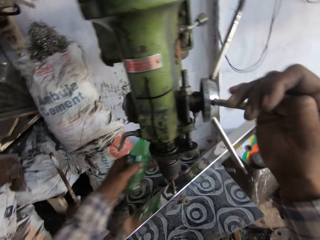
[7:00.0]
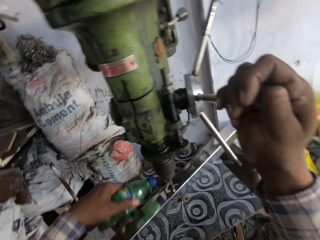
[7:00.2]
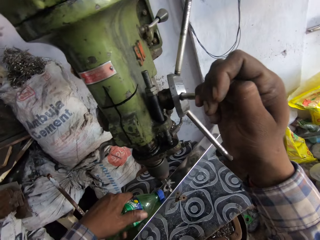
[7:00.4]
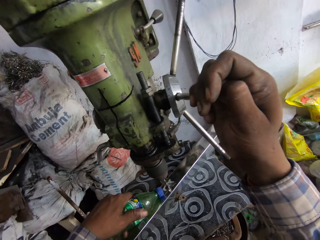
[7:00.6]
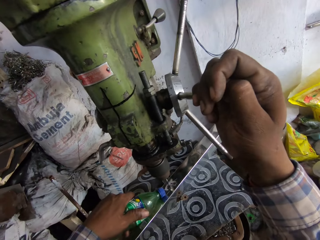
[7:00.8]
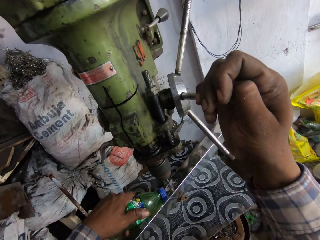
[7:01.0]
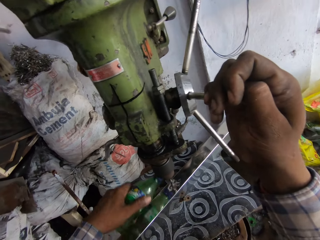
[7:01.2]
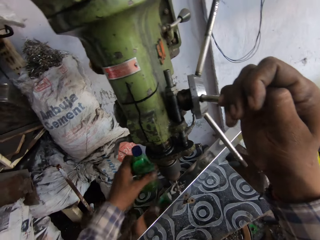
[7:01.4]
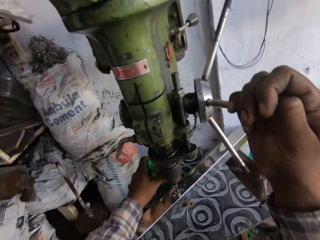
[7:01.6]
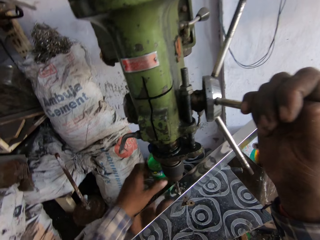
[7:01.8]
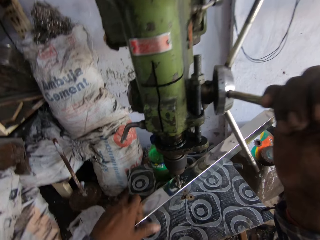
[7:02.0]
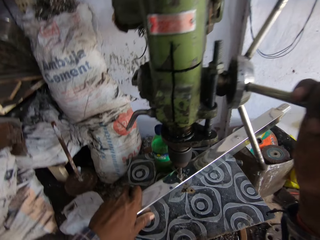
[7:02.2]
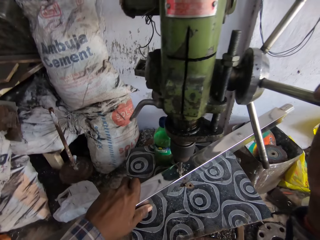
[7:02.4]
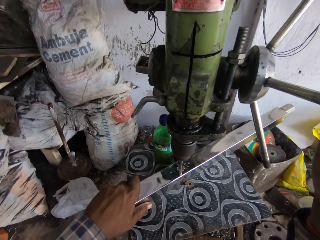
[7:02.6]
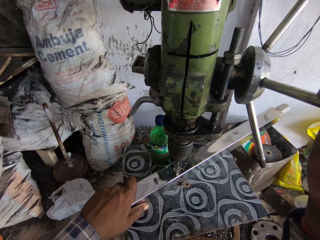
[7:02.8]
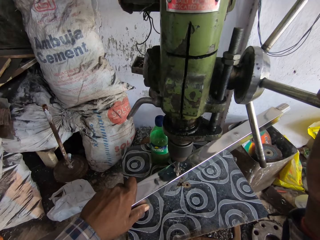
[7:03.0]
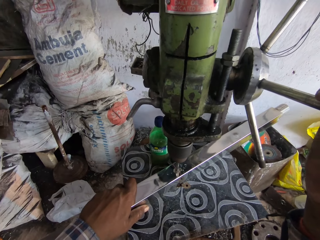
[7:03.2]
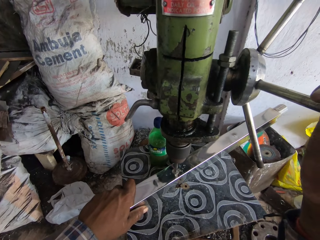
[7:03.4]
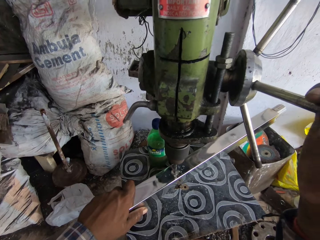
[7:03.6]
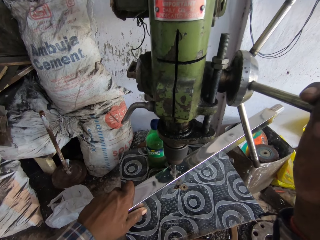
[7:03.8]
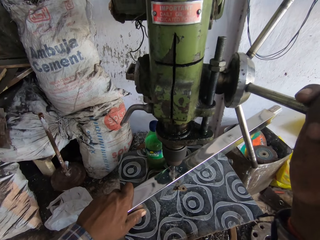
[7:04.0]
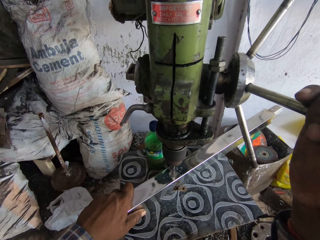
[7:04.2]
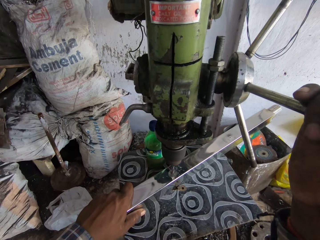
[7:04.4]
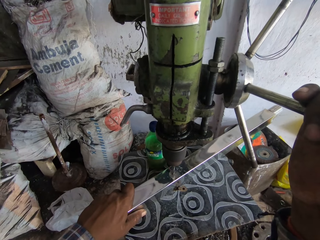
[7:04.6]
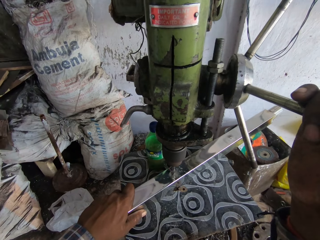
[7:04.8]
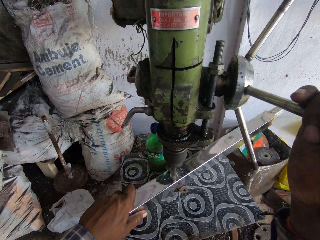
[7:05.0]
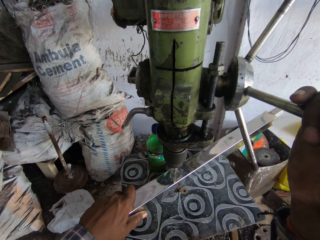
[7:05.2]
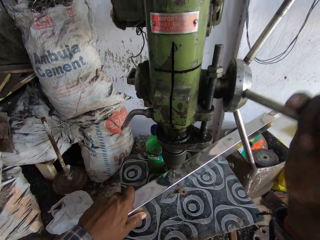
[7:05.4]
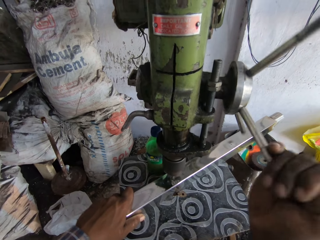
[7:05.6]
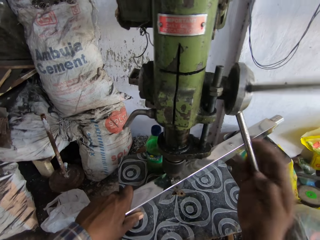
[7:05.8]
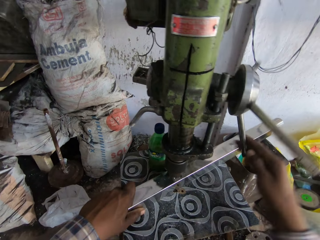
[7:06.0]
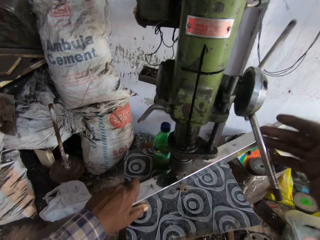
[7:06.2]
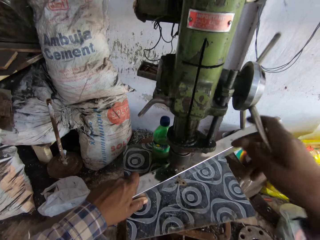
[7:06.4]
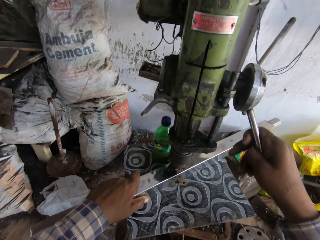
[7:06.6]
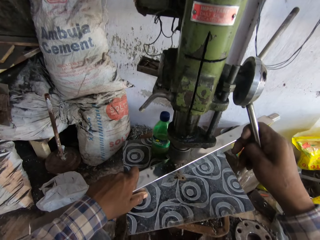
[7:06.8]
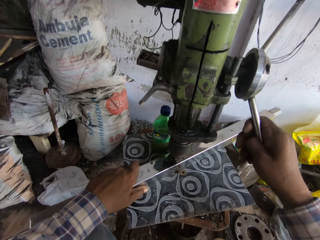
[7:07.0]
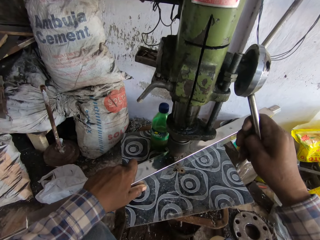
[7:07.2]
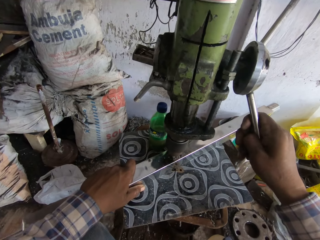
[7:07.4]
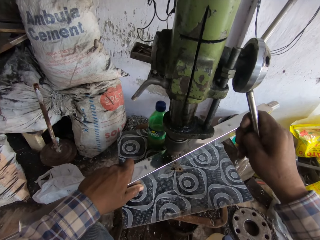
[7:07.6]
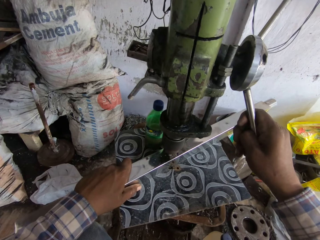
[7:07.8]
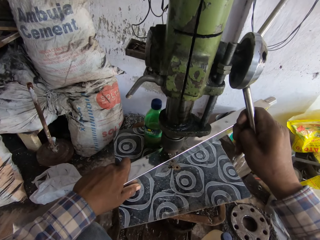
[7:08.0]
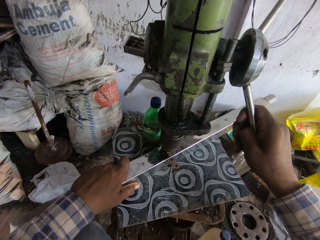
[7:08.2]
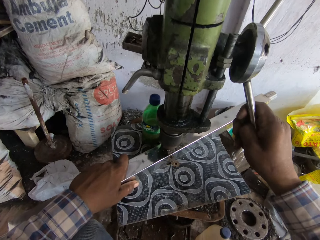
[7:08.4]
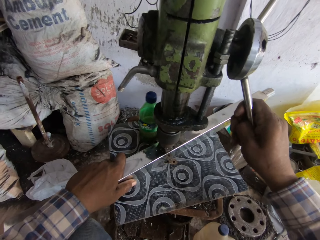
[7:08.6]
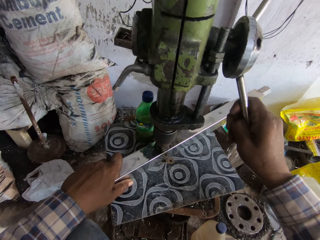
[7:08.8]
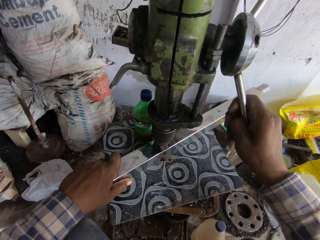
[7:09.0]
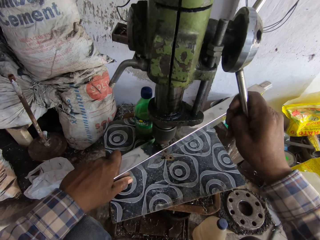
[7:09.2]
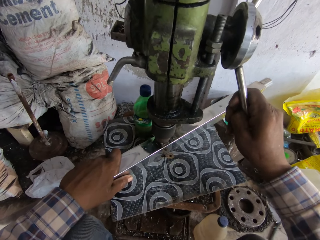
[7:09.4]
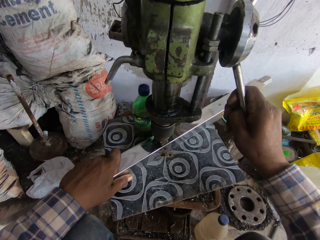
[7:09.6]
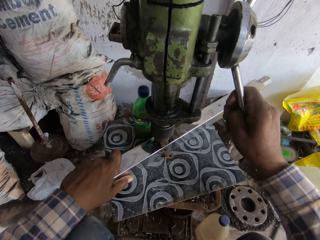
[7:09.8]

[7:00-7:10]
The camera wearer picks up the bottle of coolant from the work table with his left hand. He pours coolant on the piece of metal from the bottle of coolant in his left hand. He drops the bottle of coolant on the table with his left hand. He turns the handle of the vertical drilling machine with his right hand.

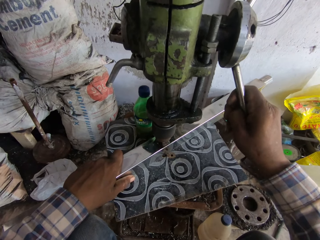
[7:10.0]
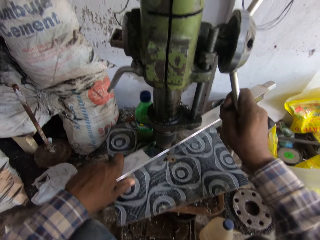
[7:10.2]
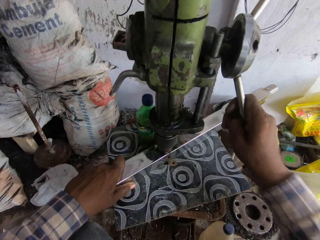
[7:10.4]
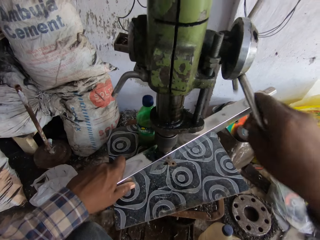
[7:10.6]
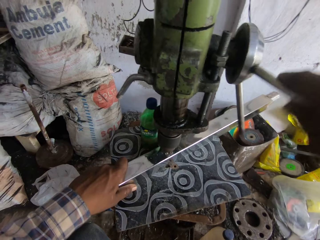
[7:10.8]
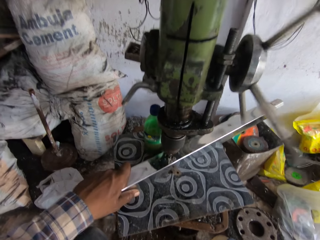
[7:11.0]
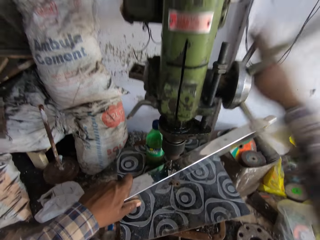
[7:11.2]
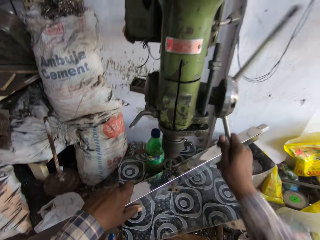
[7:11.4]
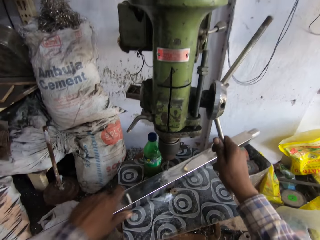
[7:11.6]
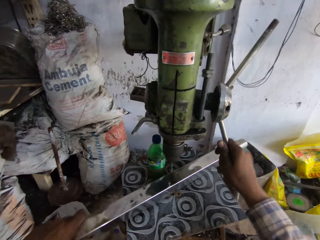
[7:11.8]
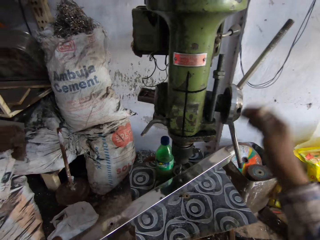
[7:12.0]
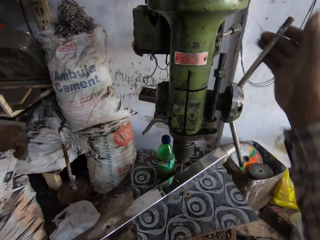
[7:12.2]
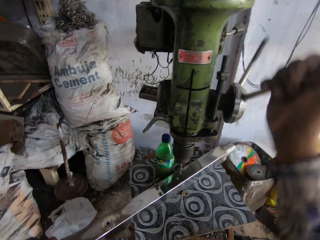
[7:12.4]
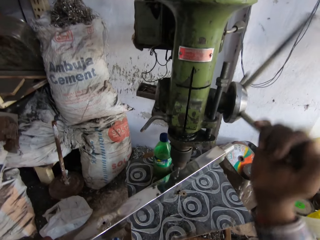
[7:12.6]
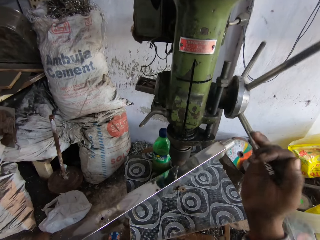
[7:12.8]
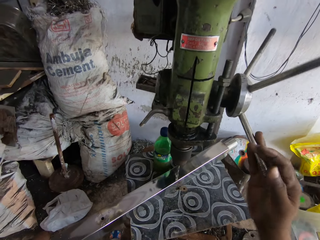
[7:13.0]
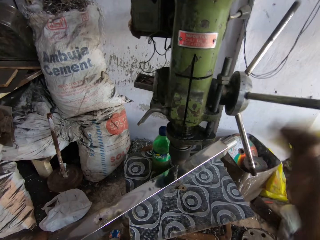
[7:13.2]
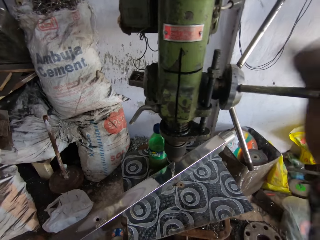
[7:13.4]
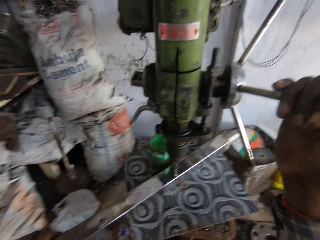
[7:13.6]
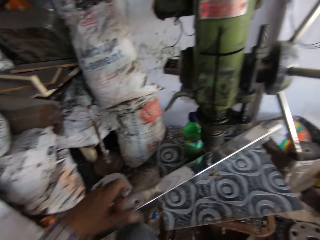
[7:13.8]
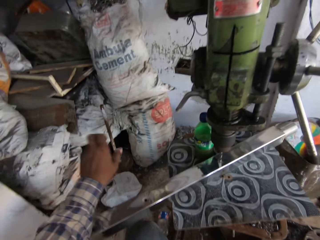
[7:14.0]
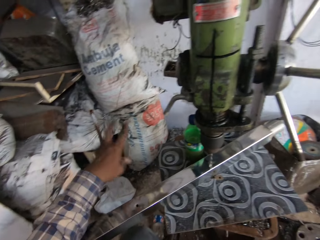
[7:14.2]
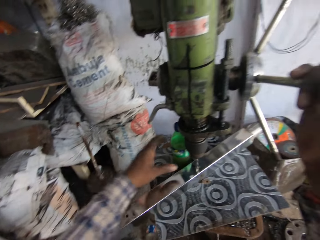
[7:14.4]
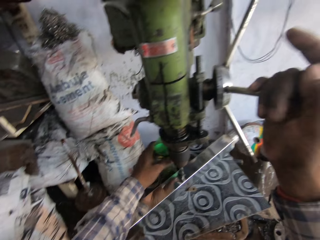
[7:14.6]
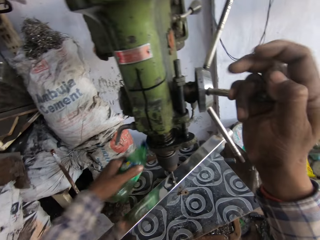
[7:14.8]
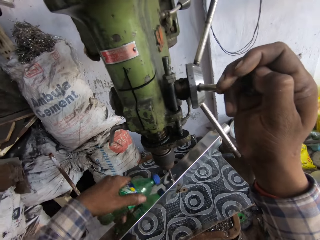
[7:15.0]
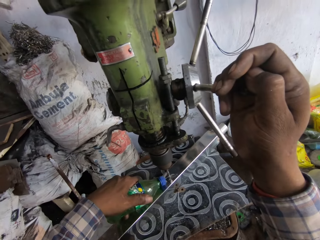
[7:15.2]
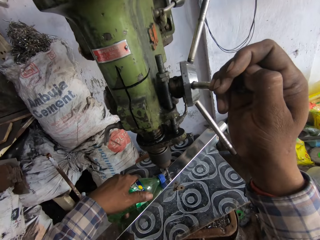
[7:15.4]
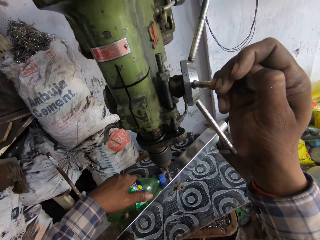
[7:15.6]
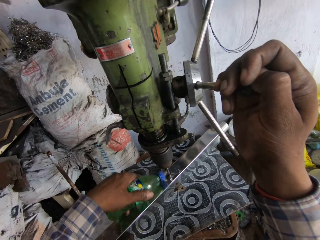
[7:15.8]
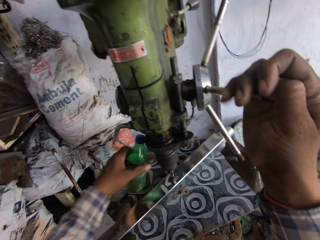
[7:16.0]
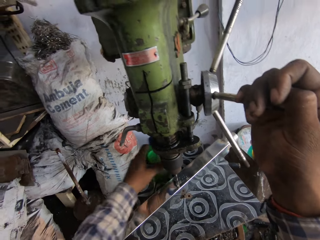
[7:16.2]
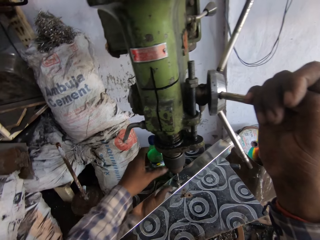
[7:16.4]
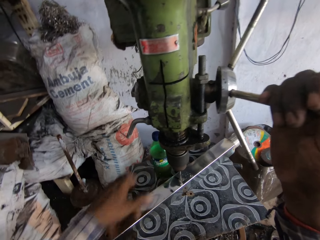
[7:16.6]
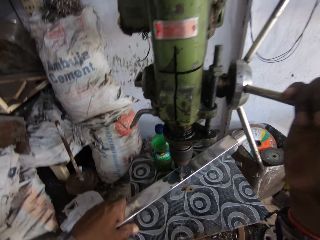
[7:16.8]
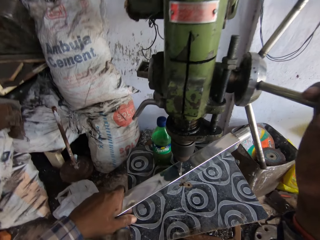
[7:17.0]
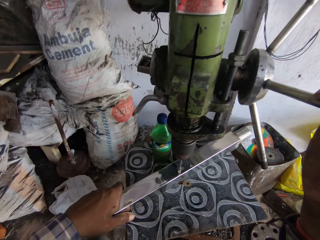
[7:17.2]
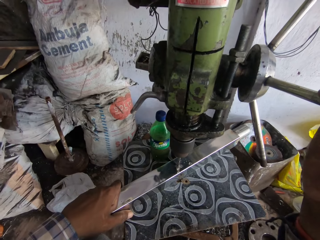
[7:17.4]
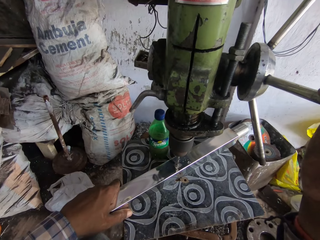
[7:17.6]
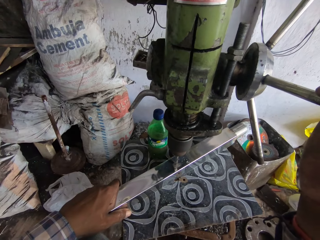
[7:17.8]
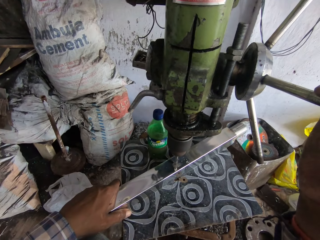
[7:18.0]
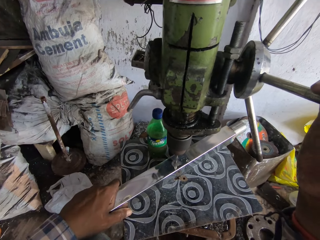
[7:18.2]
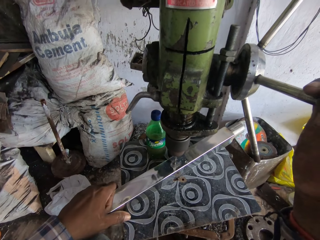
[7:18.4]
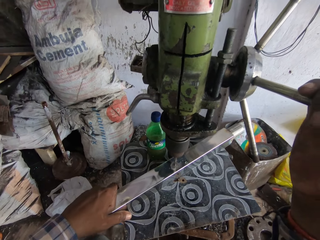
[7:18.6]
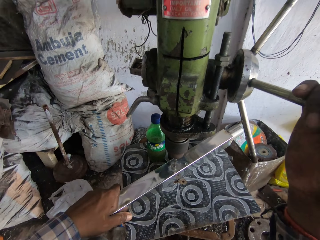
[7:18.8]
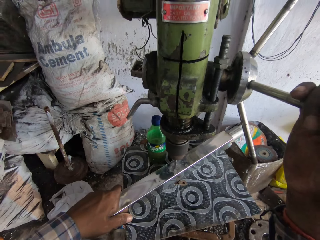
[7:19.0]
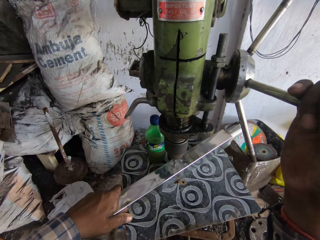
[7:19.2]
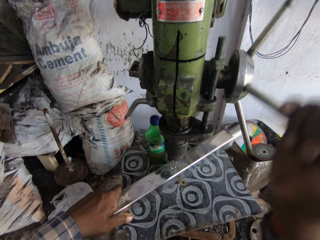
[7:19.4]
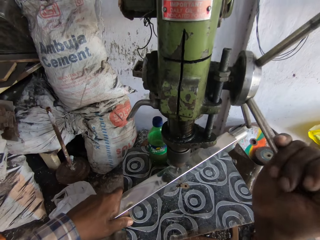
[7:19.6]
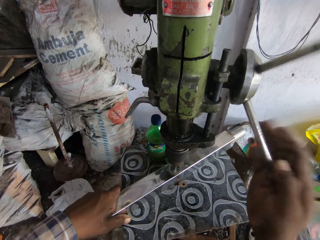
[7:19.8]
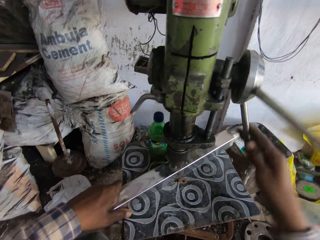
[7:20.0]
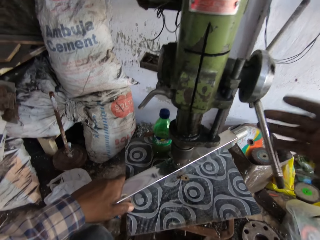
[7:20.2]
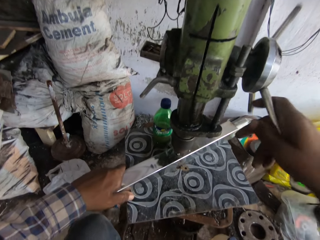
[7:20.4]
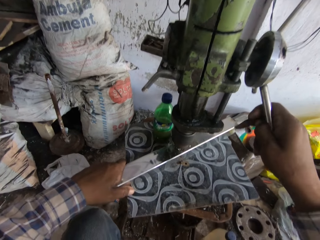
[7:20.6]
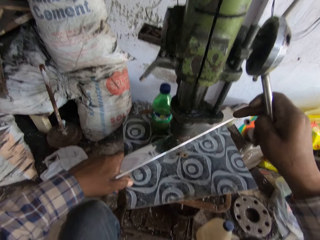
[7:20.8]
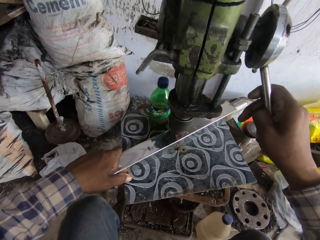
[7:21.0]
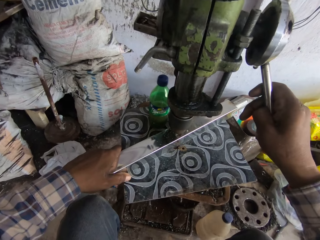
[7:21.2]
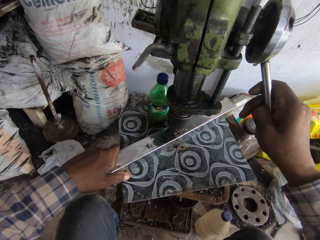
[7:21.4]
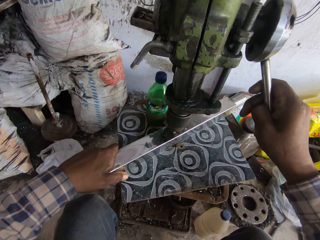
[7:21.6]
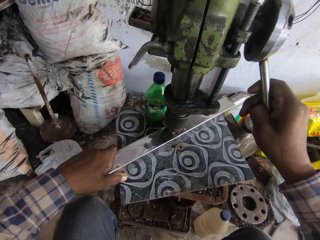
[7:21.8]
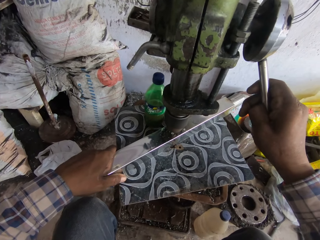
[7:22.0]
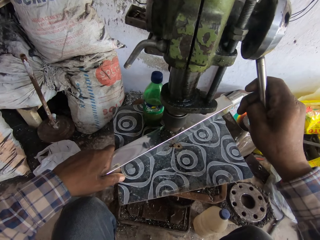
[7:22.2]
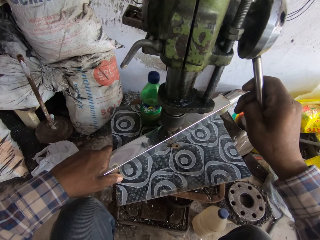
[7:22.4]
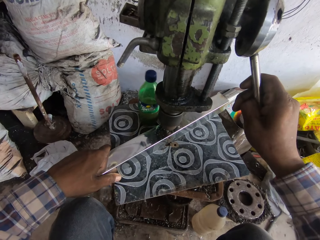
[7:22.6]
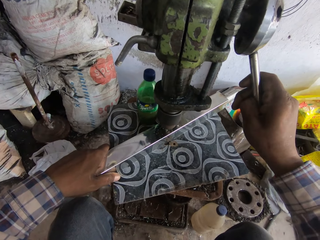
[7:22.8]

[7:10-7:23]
The camera wearer makes a hole on metal using a drilling machine. He moves the metal. He picks up the bottle of coolant from the work table with his left hand. He pours coolant on the metal piece from the bottle of coolant in his left hand. He drops the bottle of coolant on the work table with his left hand. He places his left hand on the metal piece on the work table. He turns the handle of the vertical drilling machine with his right hand.
